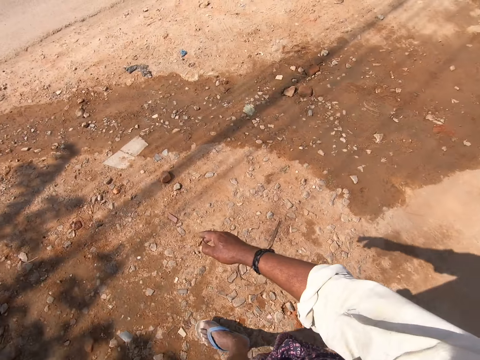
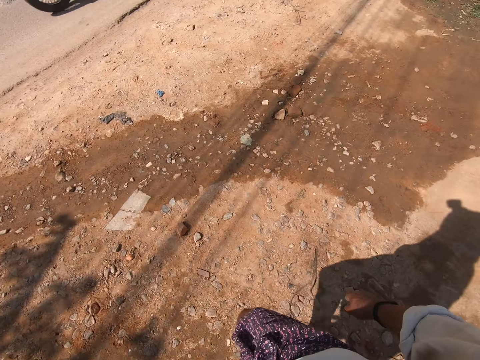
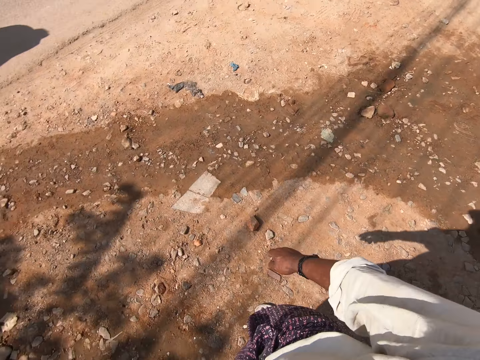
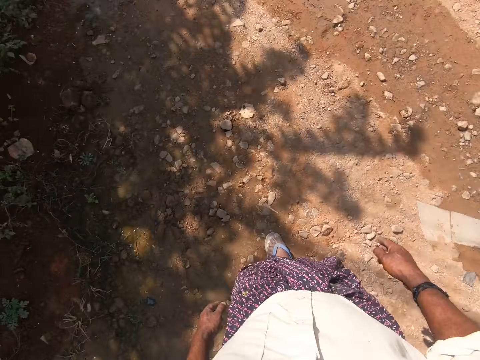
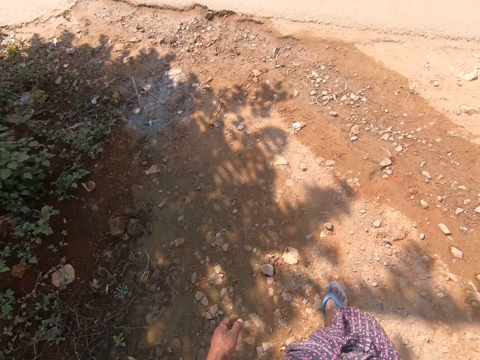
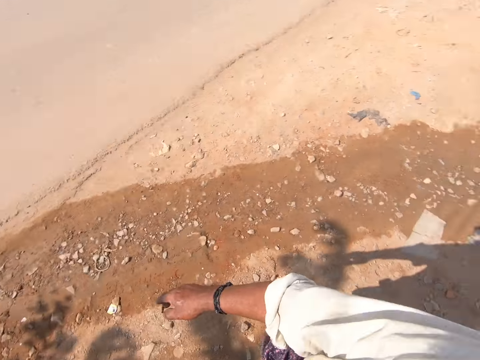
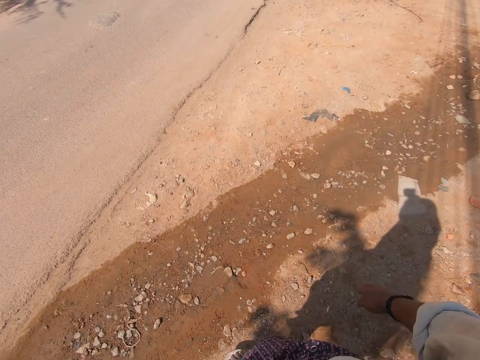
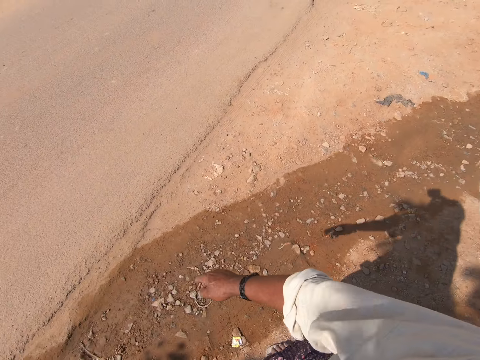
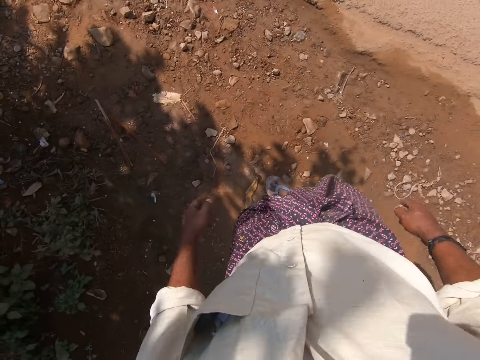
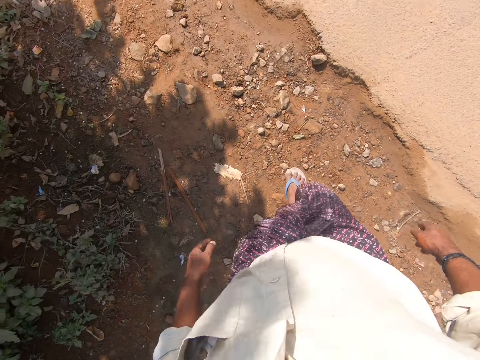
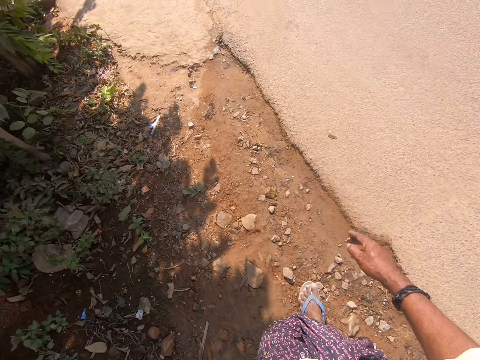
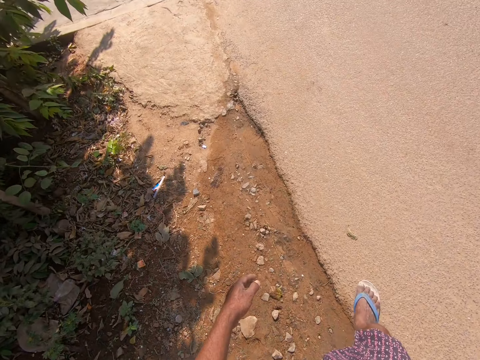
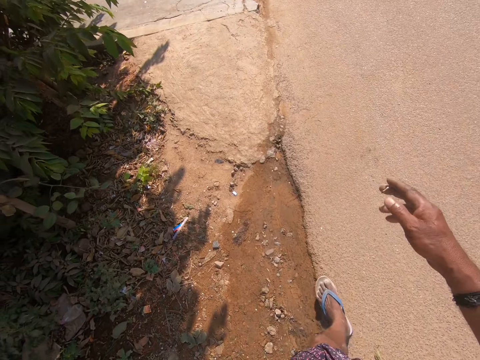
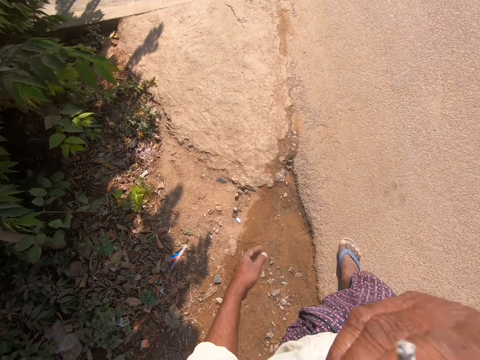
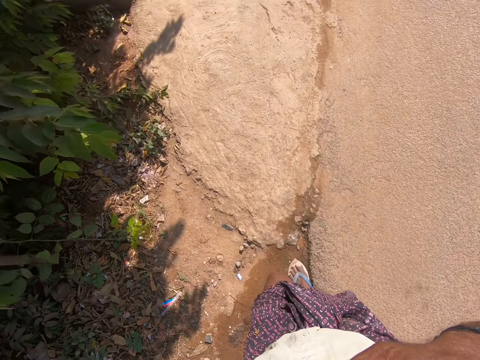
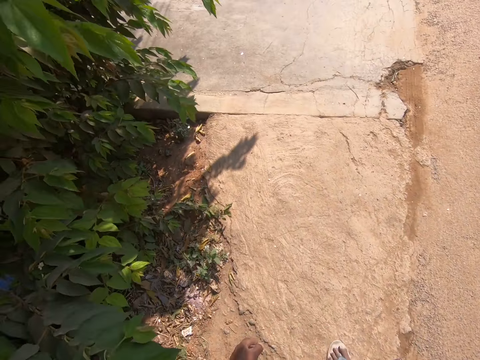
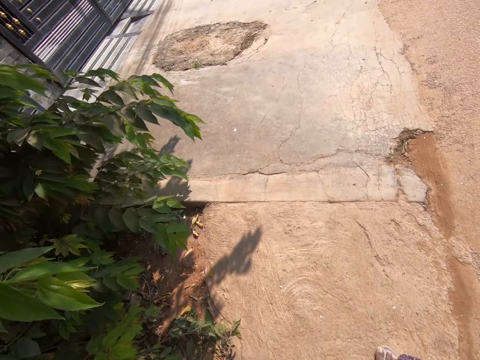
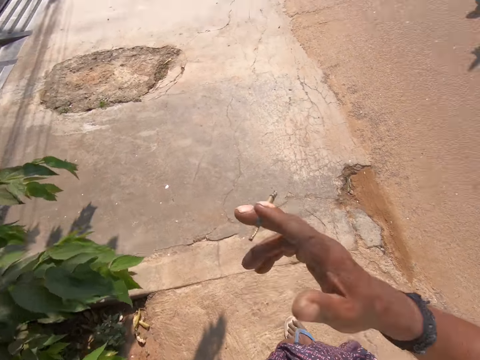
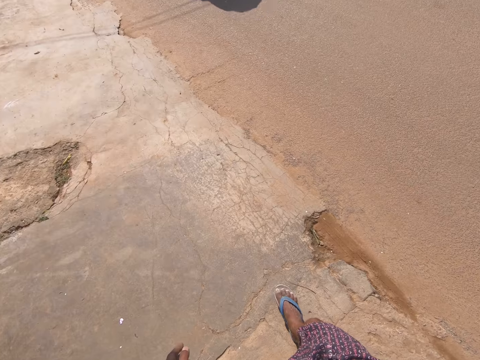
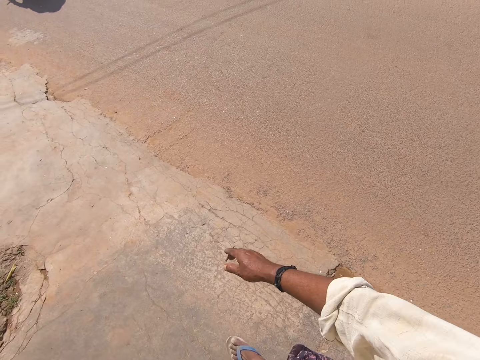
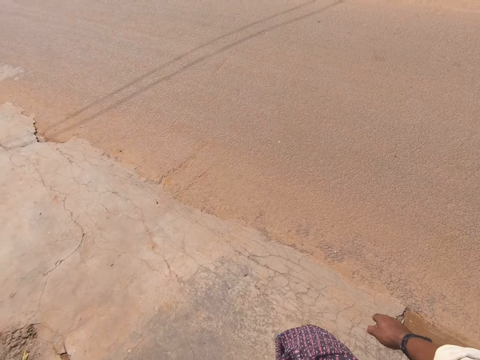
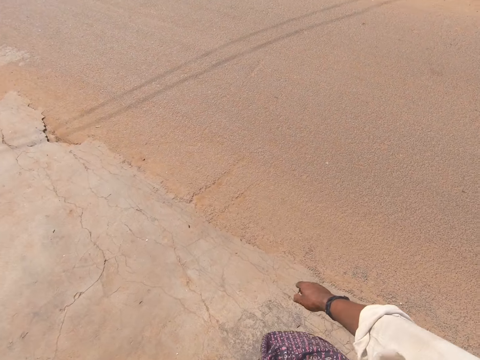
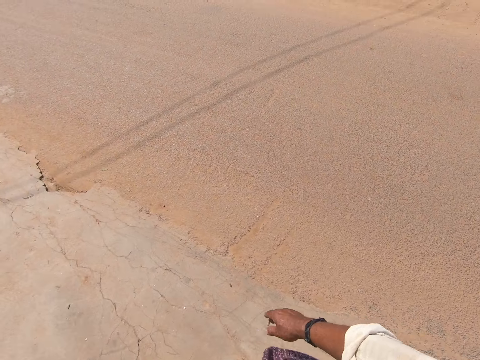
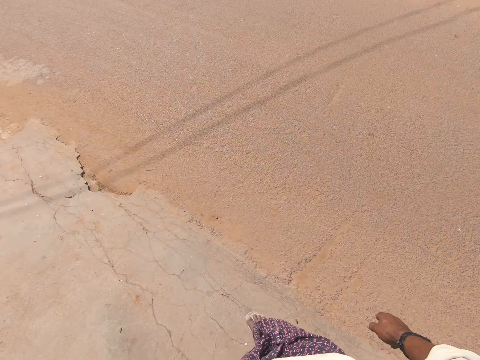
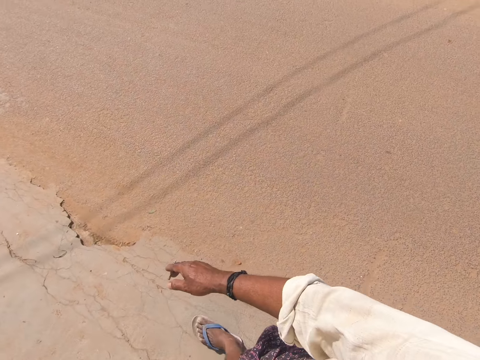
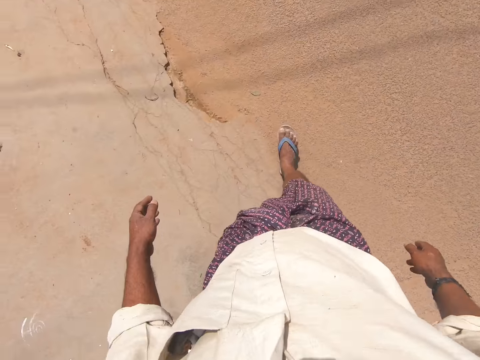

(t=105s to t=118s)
The camera wearer looks around. He walks along a roadside. He places the cigarette in-between his index finger and his middle finger in his mouth. He removes the cigarette from his mouth with his right hand.

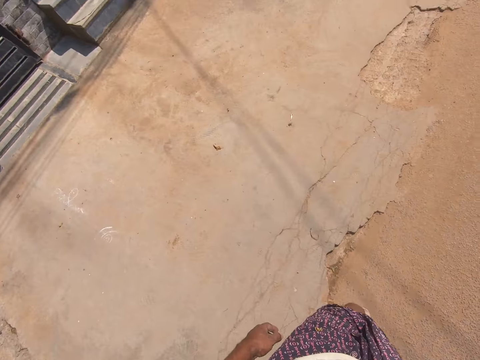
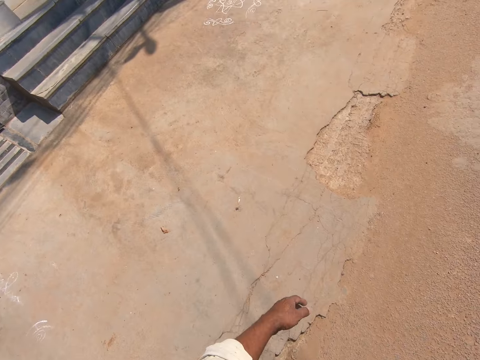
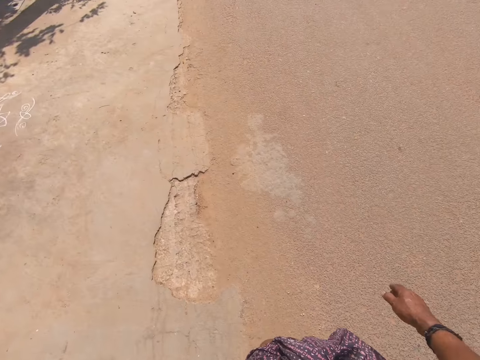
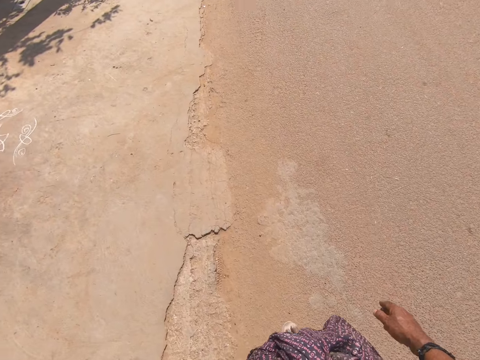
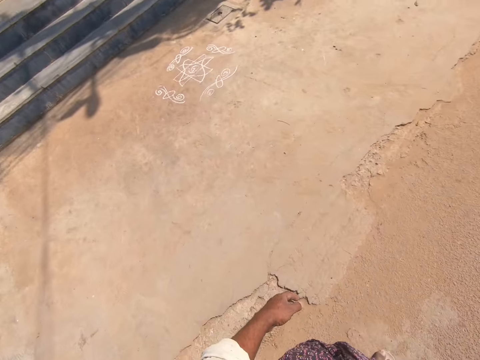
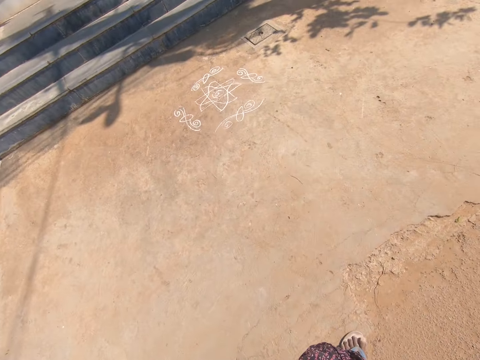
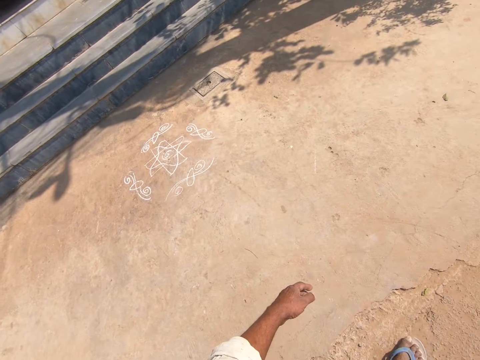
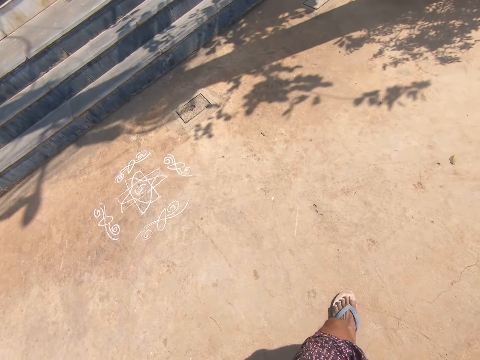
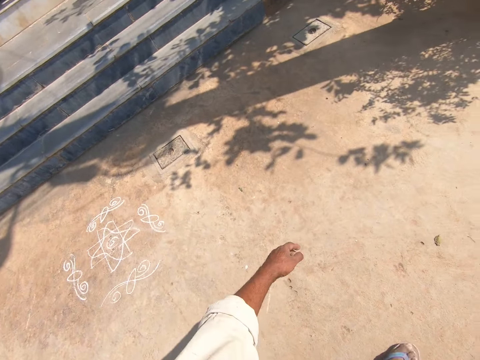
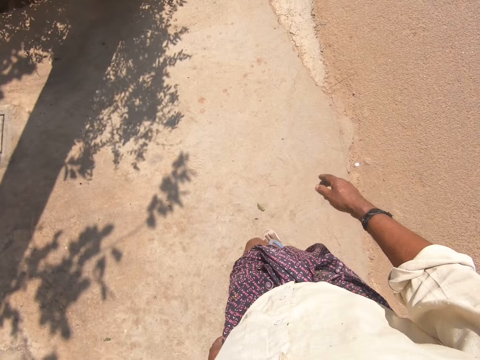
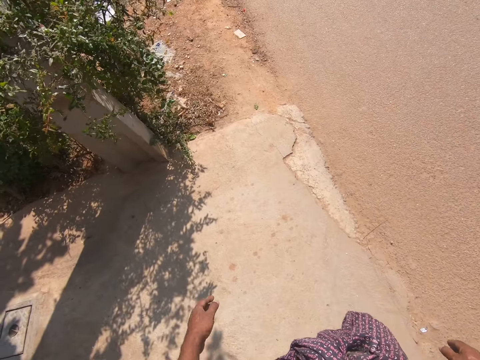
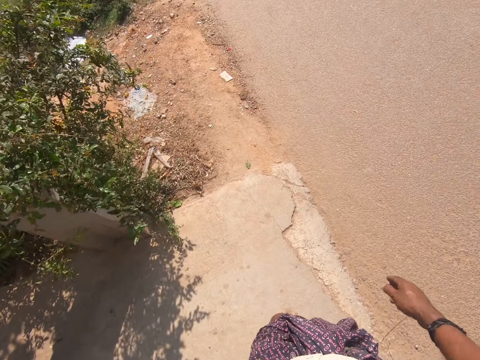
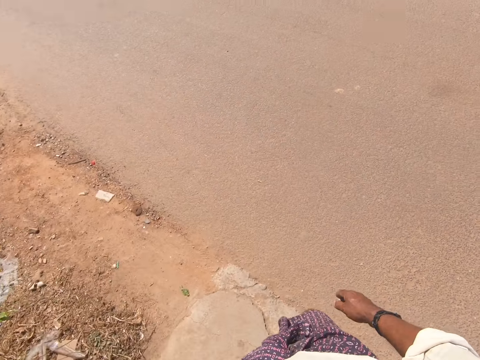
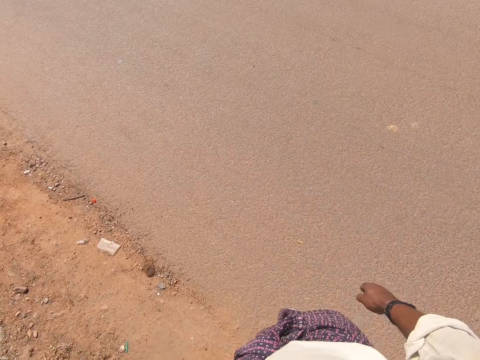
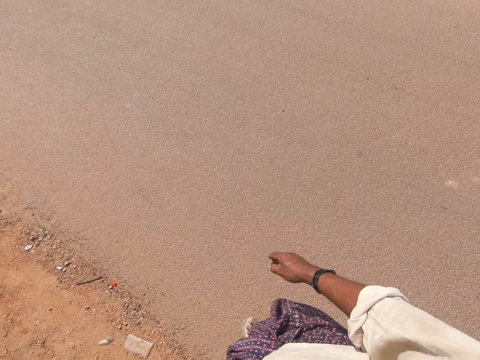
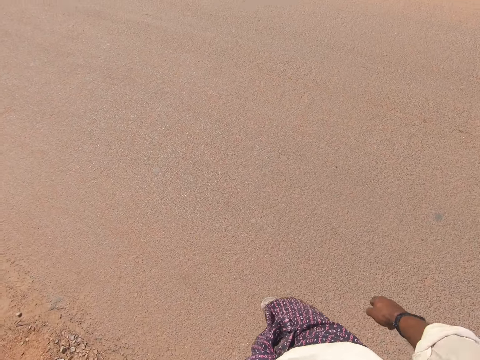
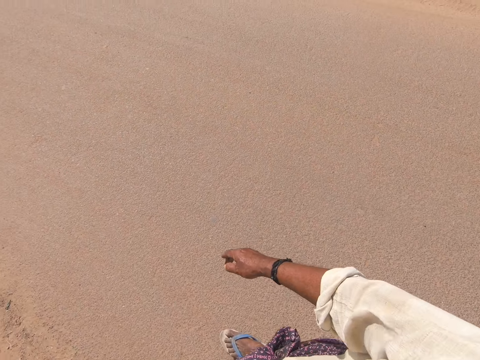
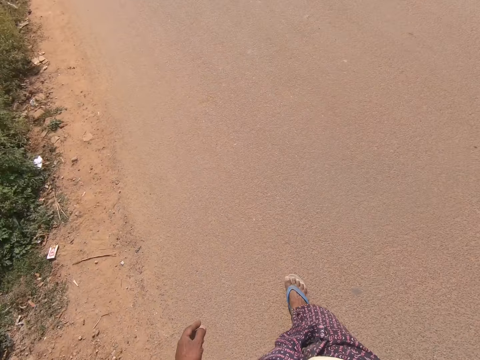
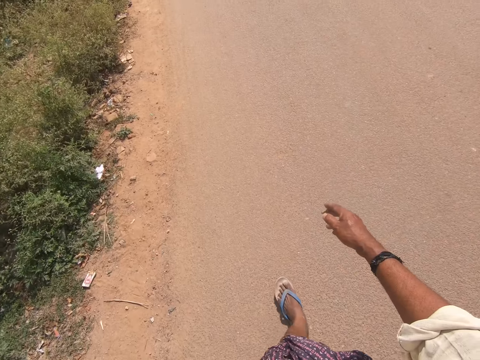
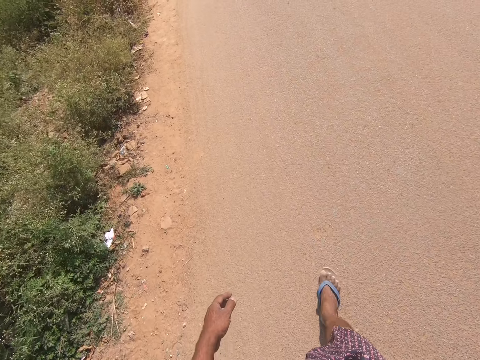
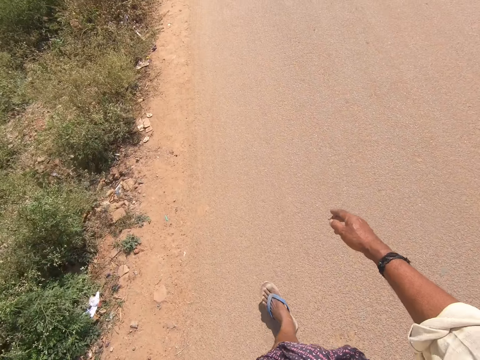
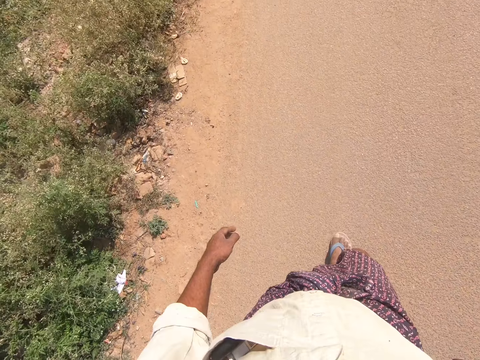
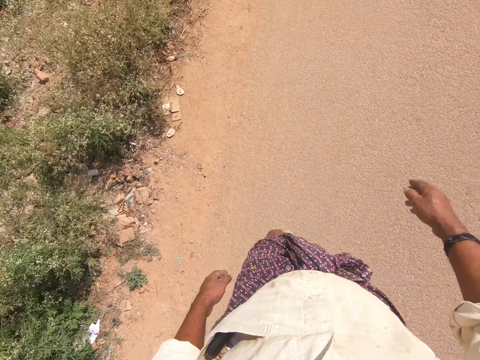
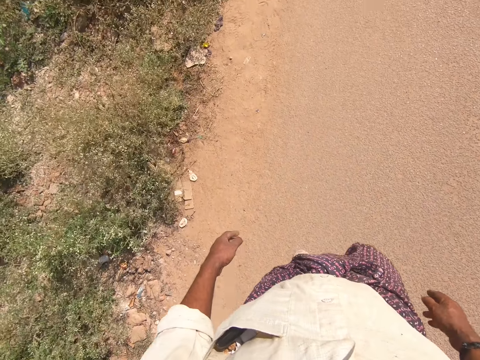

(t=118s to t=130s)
The camera wearer walks along the road.

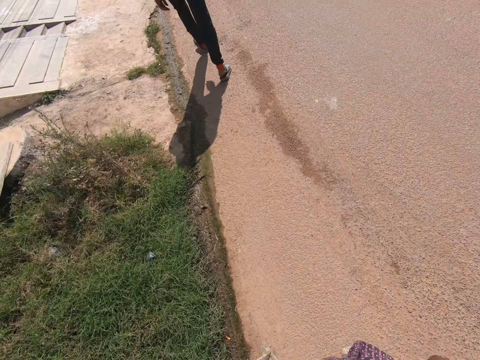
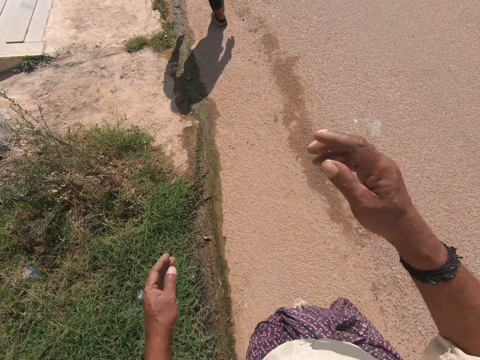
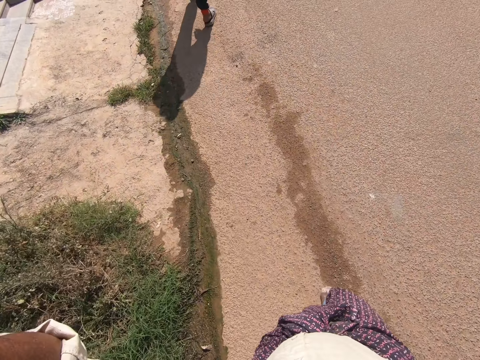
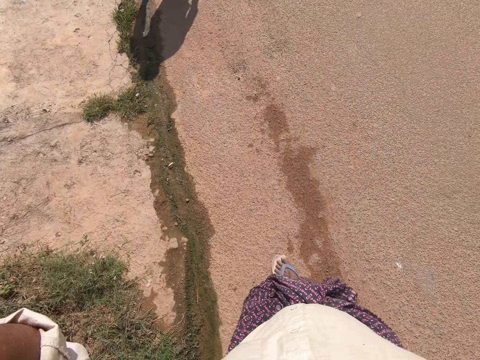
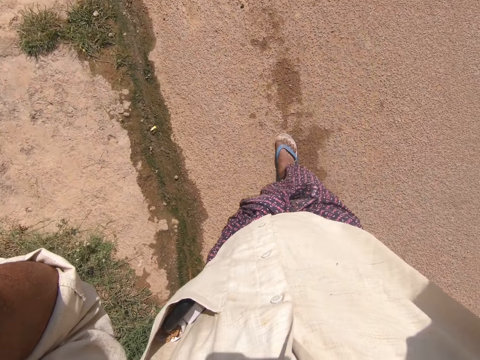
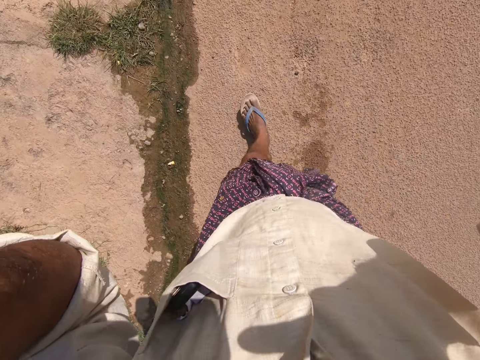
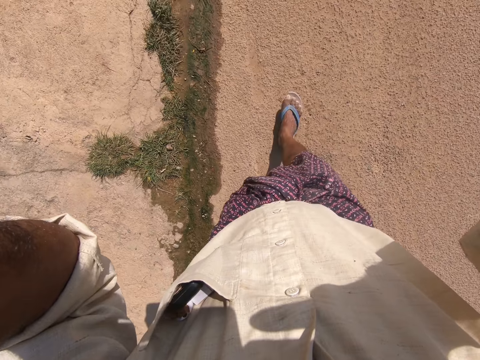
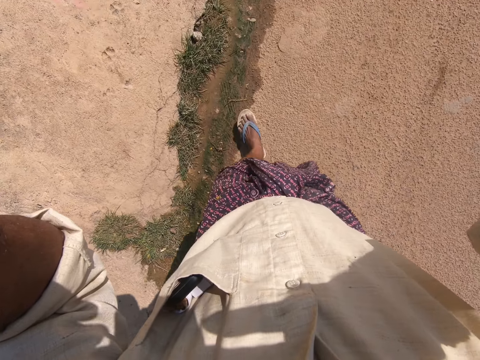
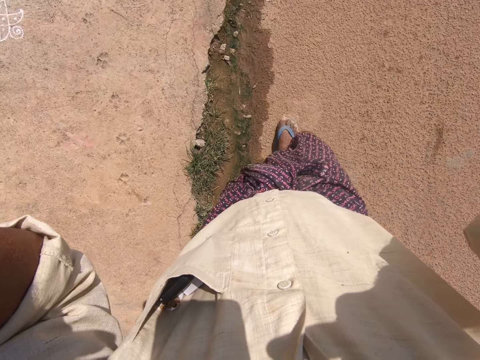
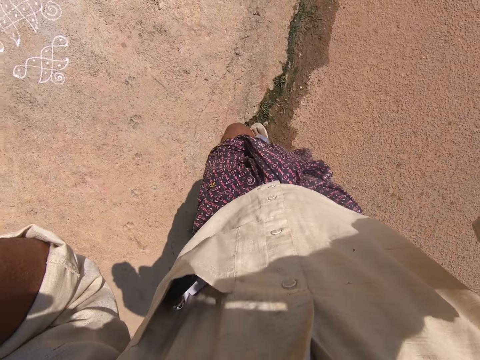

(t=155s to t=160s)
The camera wearer adjusts a camera on his head with both of his hands.
